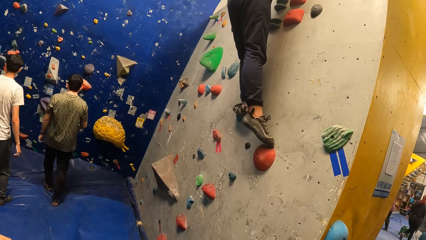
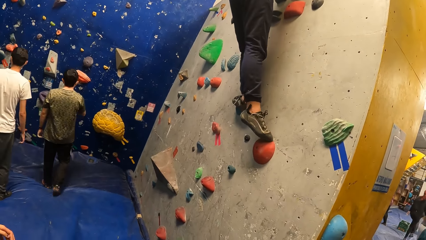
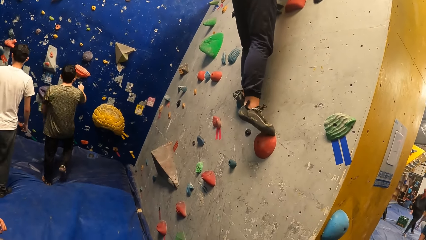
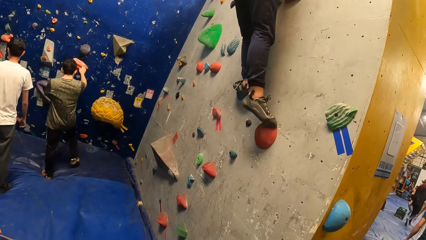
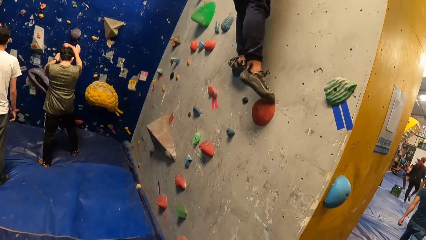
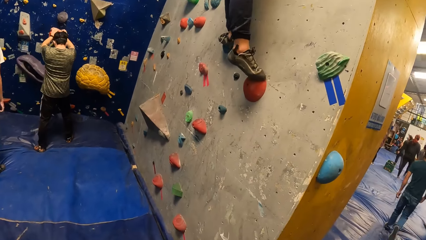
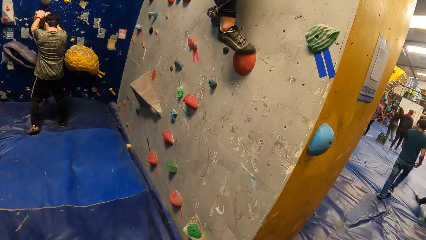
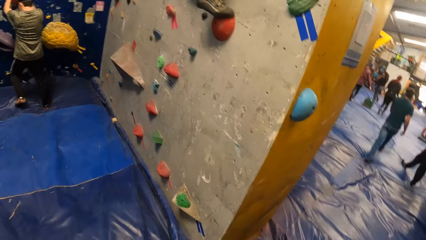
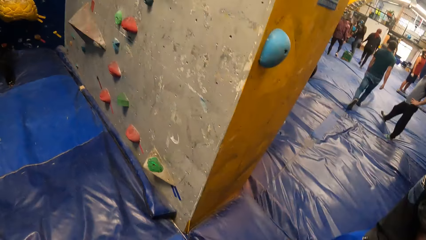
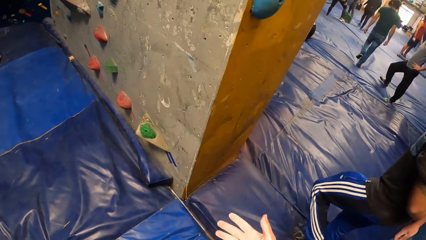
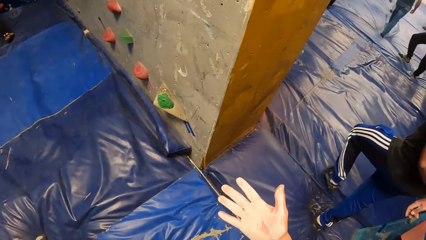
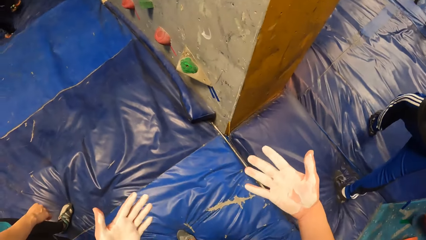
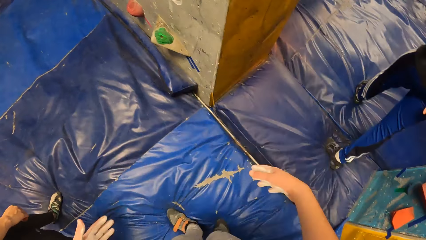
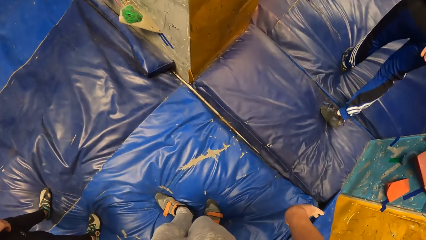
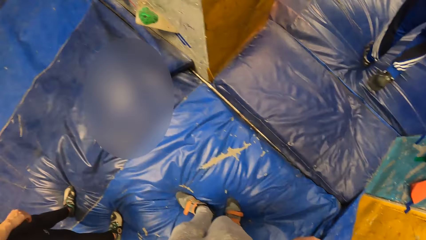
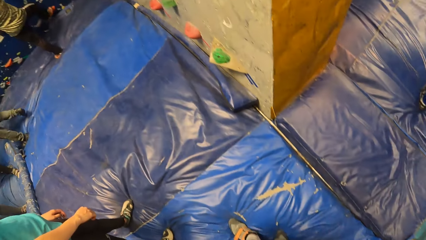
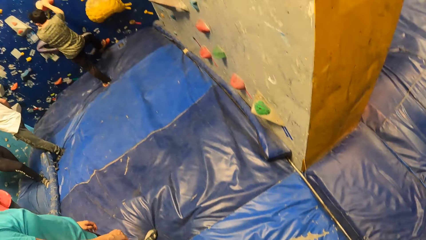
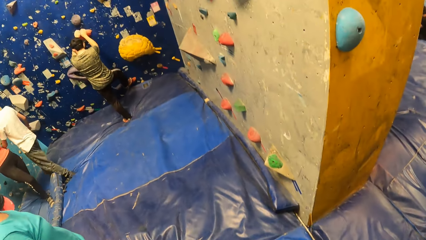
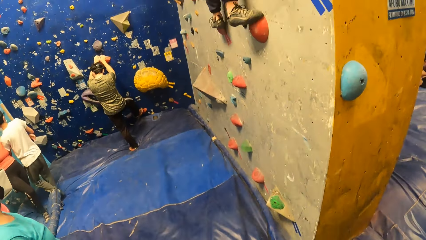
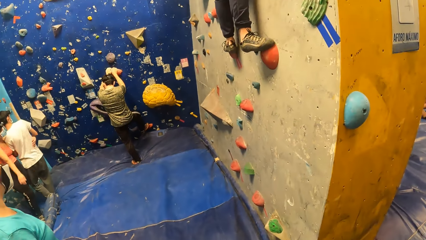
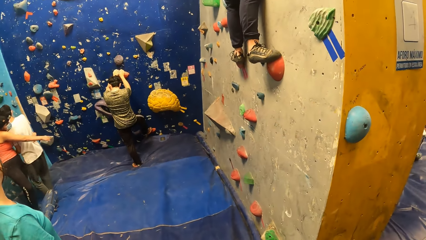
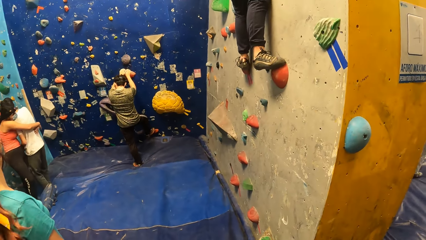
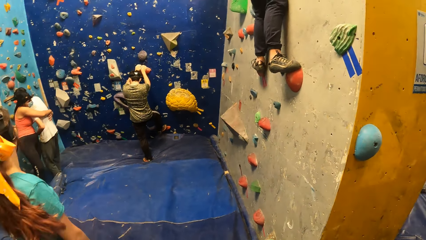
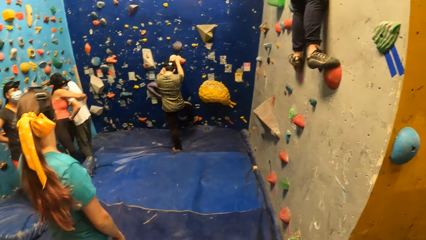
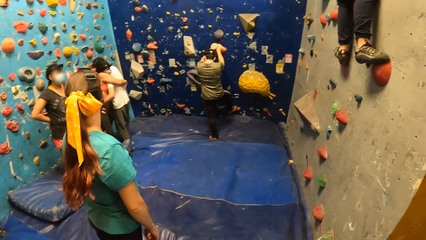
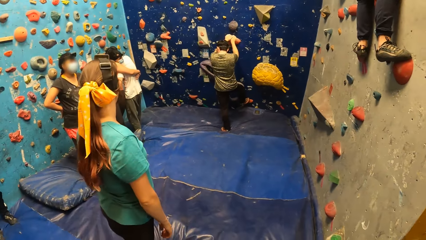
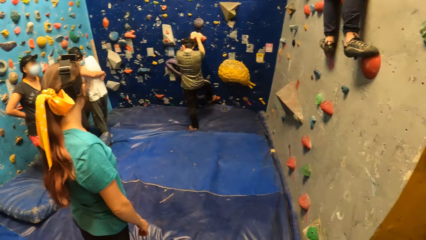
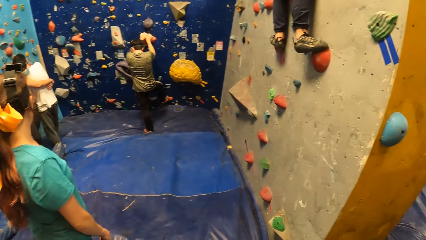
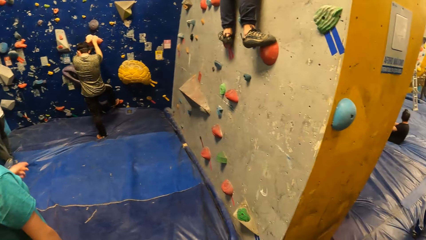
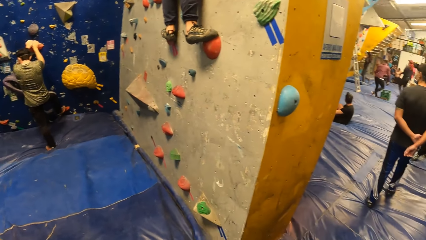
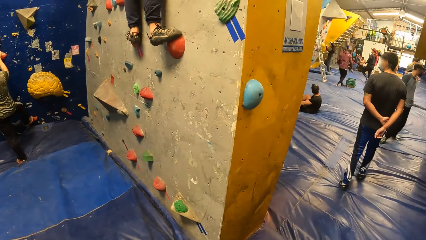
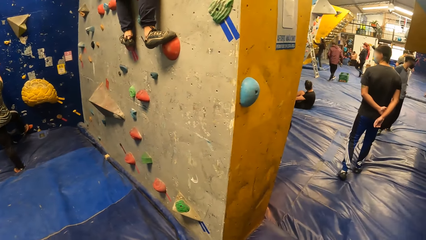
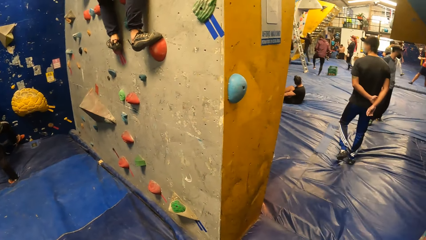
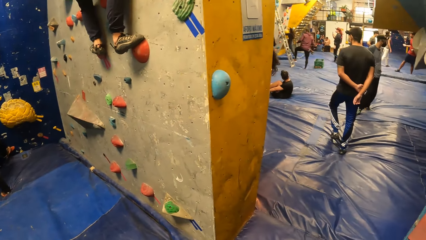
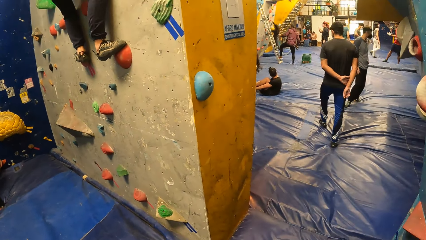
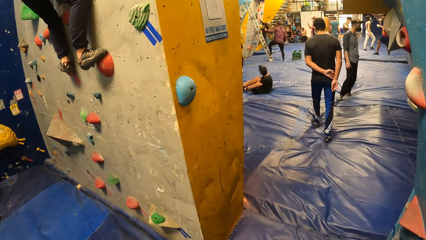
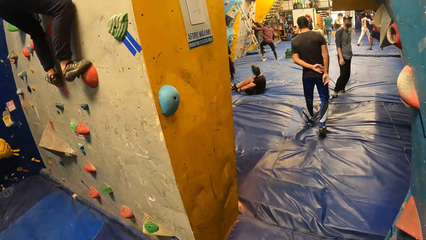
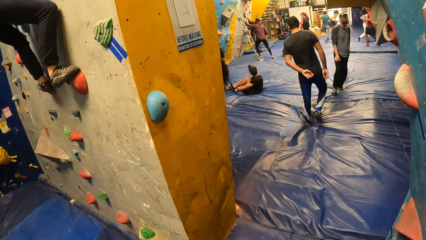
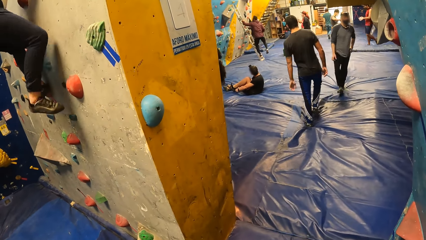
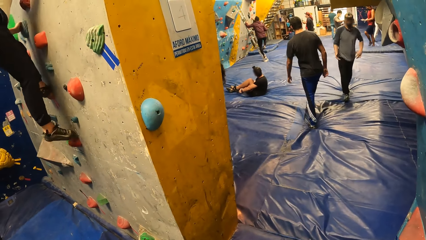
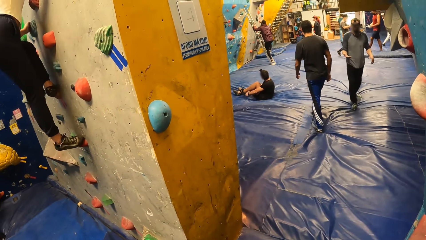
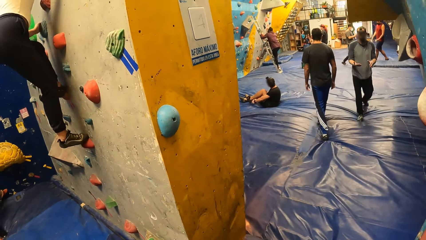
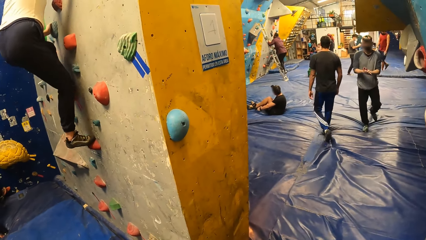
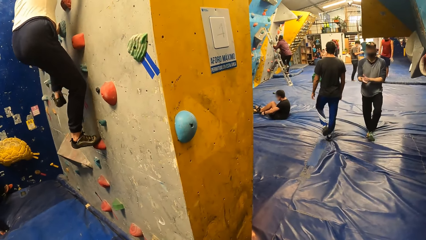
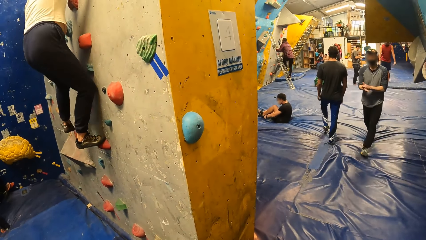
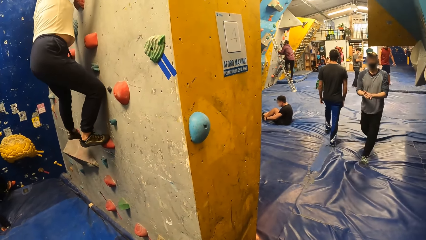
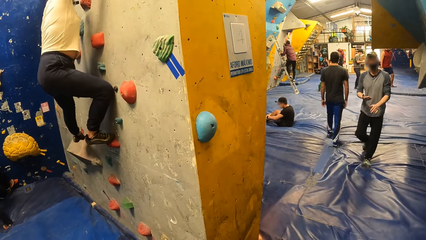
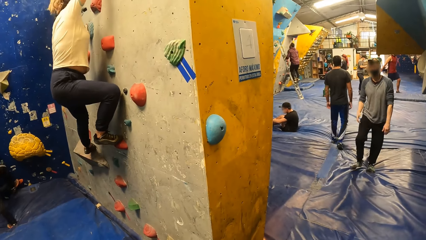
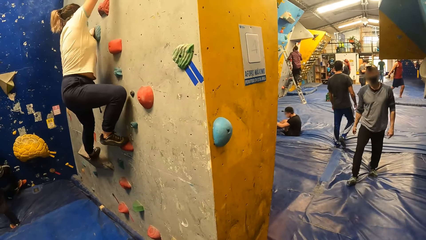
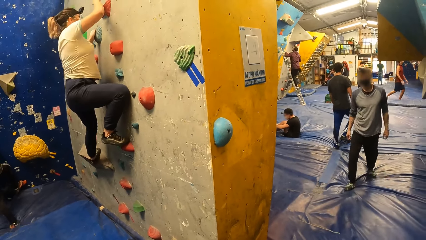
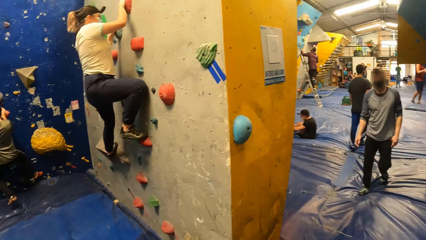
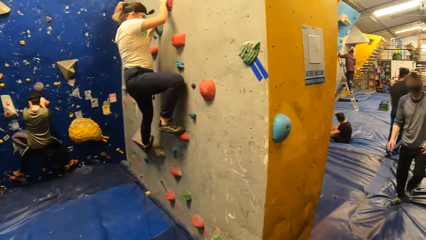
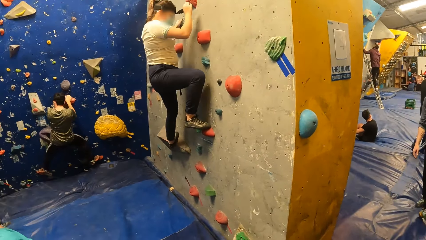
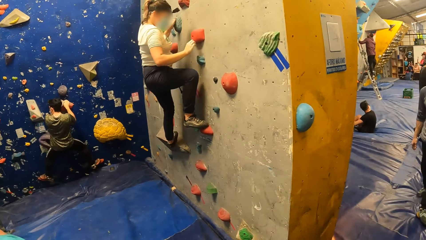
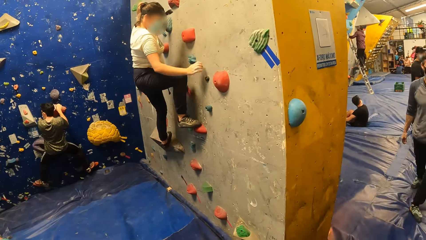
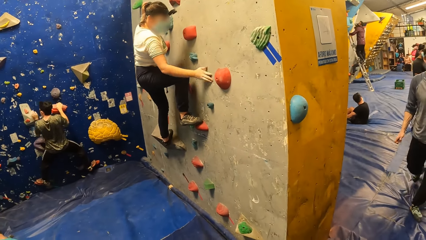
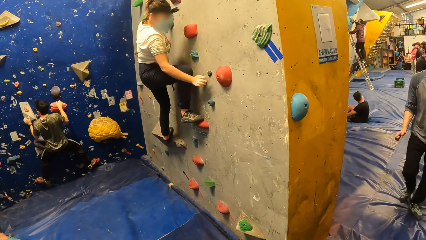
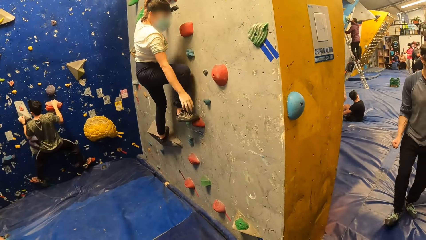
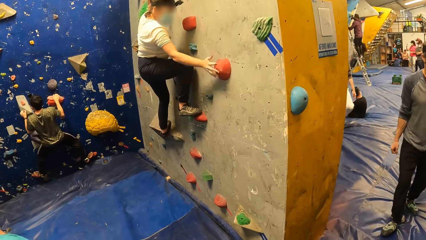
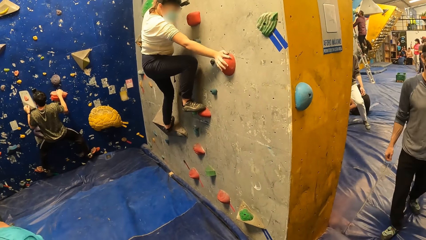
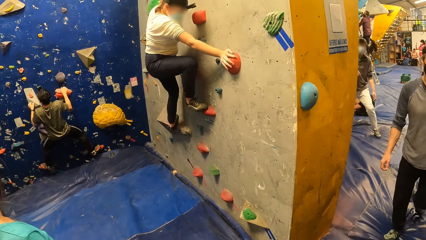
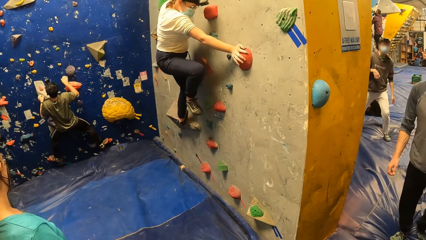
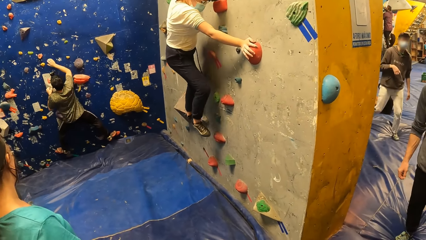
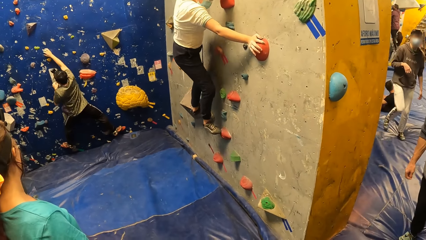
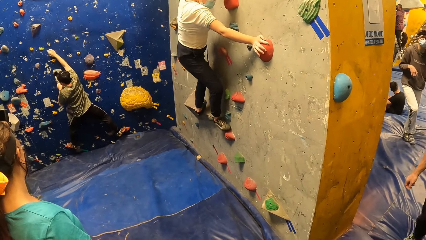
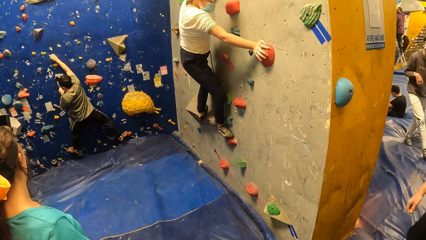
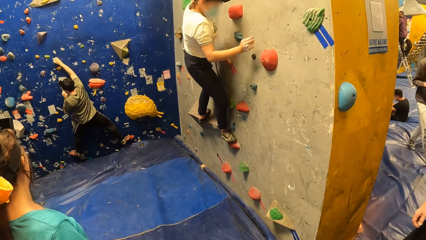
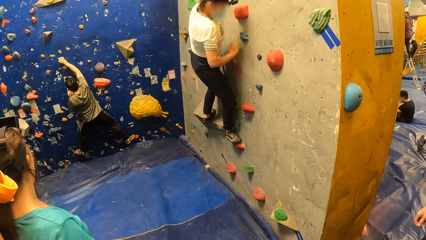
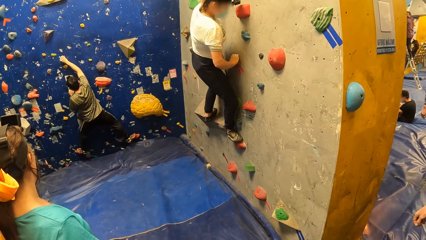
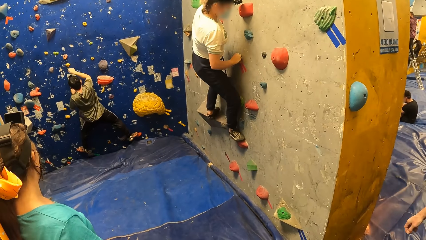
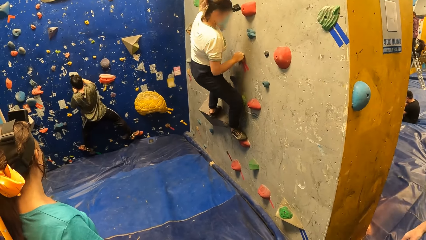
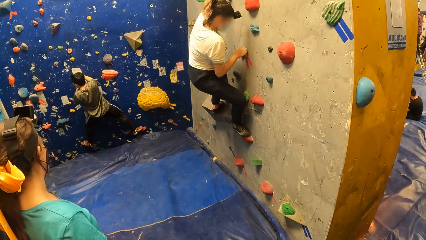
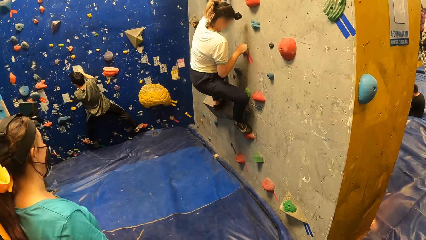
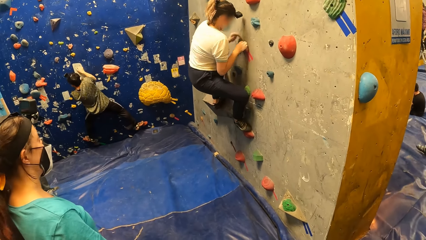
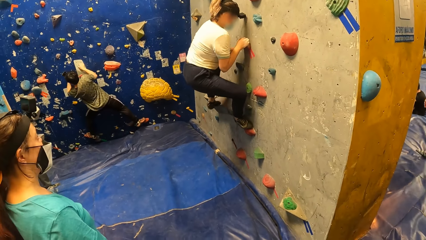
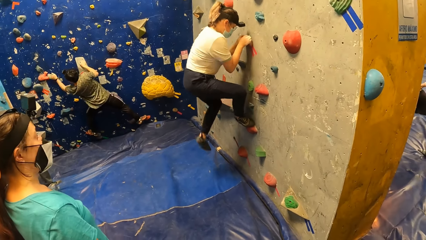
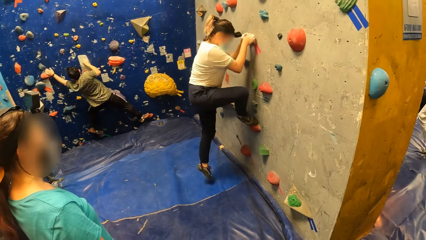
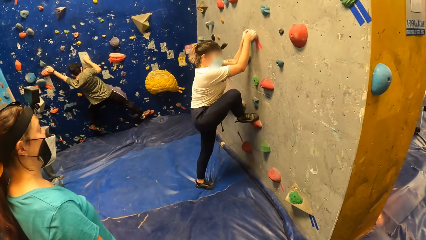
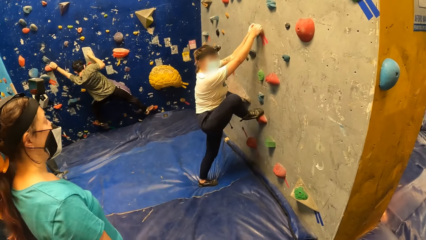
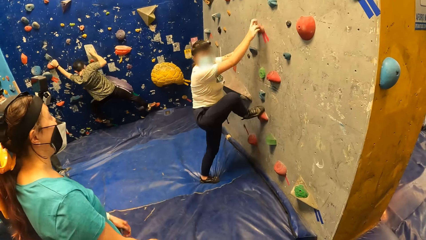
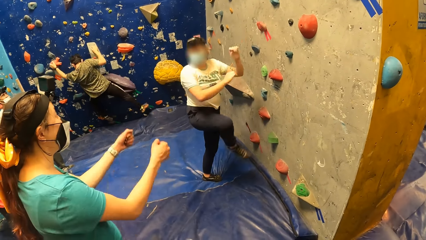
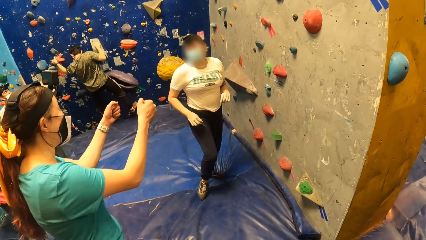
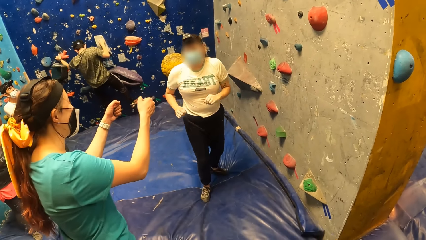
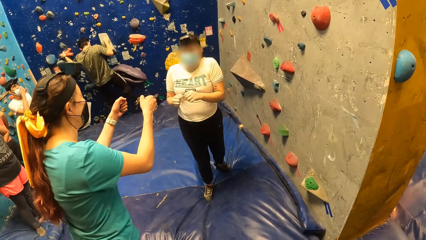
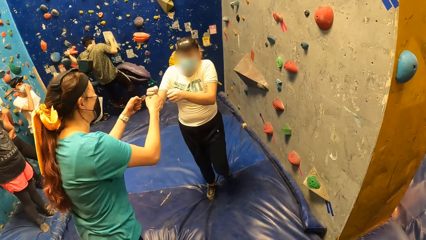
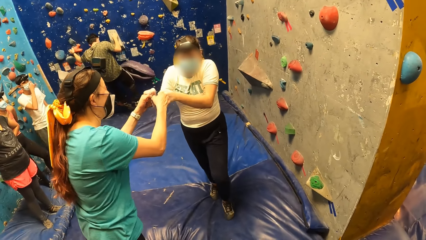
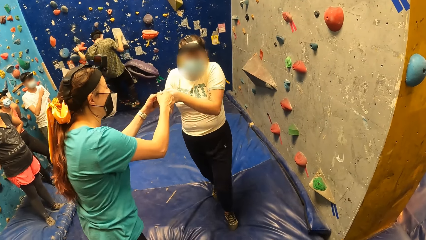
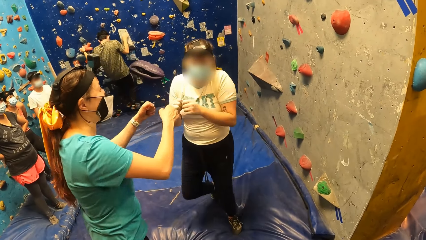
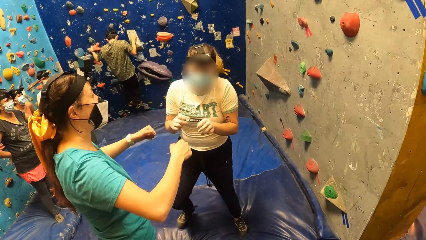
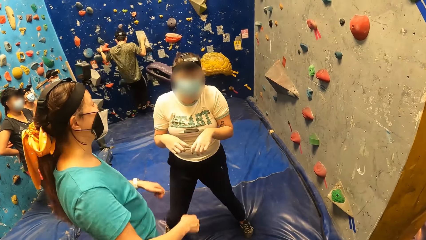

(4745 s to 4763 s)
The camera wearer moves the hands. He checks the hands, puts his hand down and looks around.
